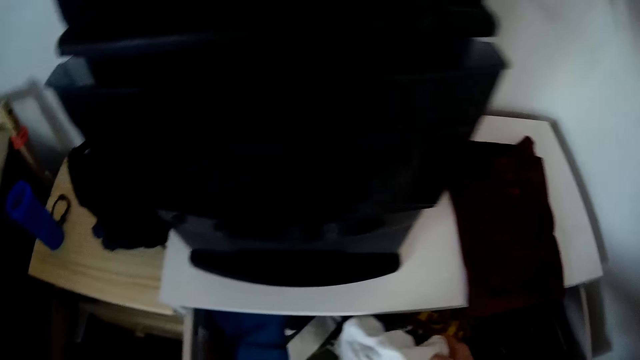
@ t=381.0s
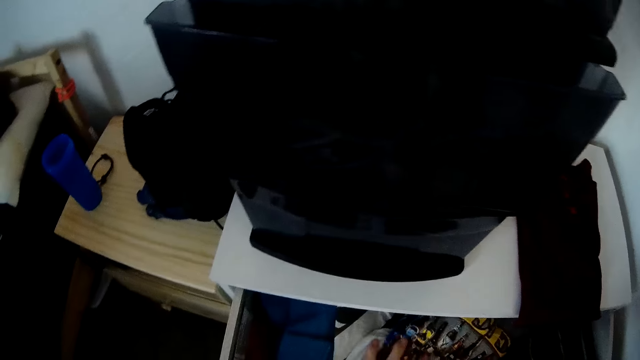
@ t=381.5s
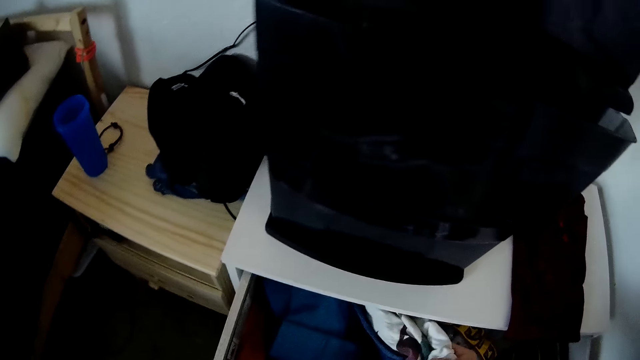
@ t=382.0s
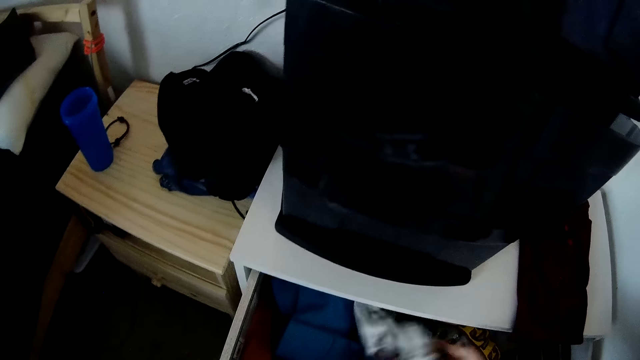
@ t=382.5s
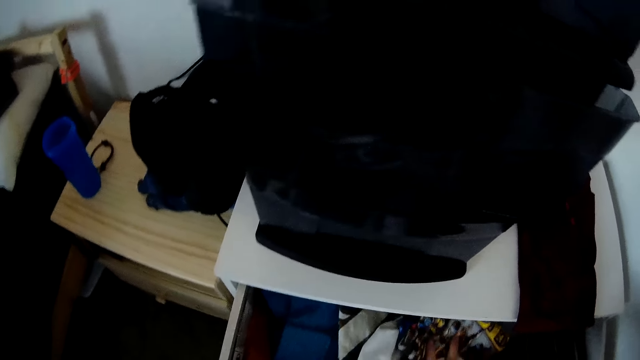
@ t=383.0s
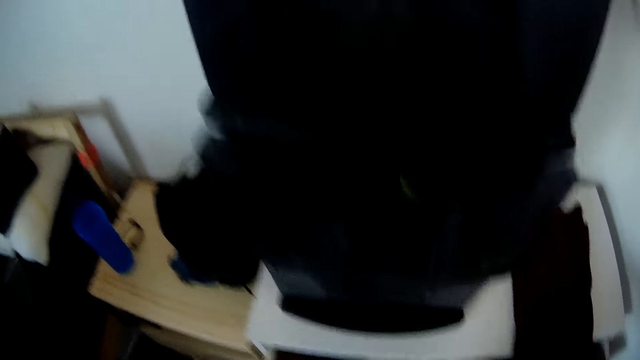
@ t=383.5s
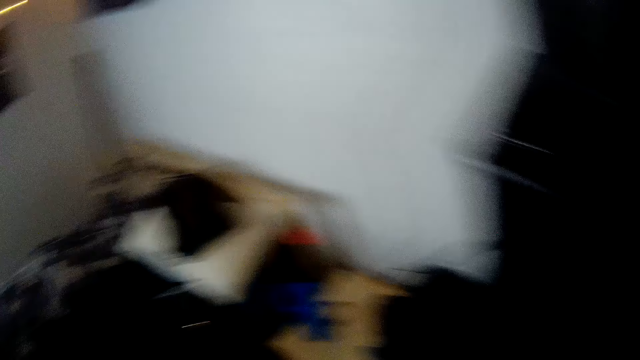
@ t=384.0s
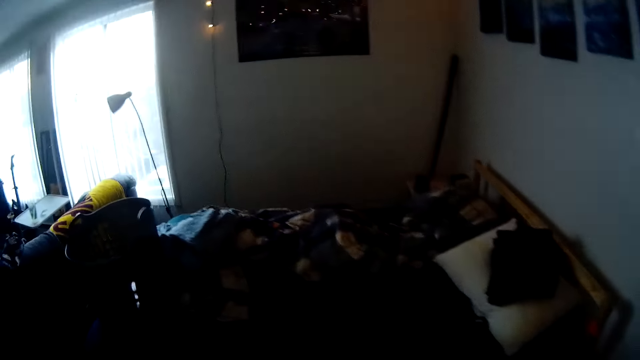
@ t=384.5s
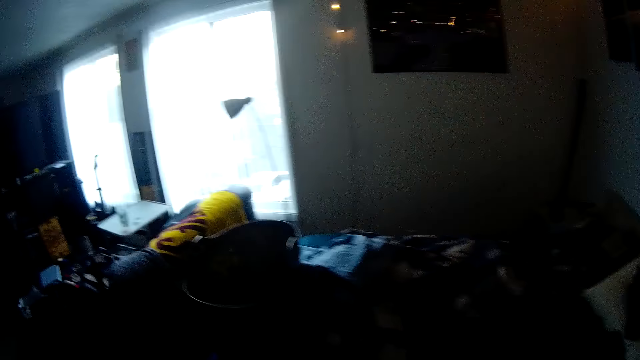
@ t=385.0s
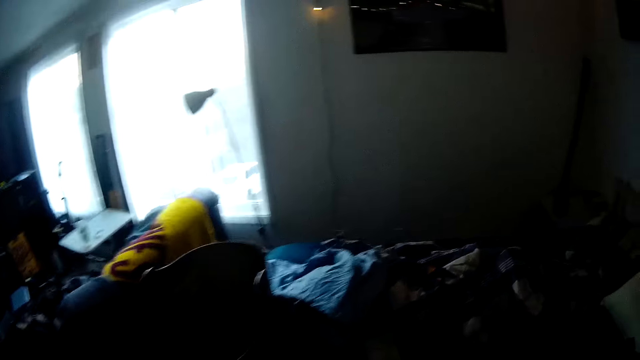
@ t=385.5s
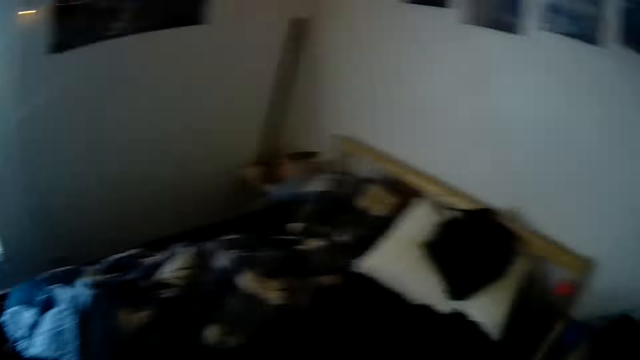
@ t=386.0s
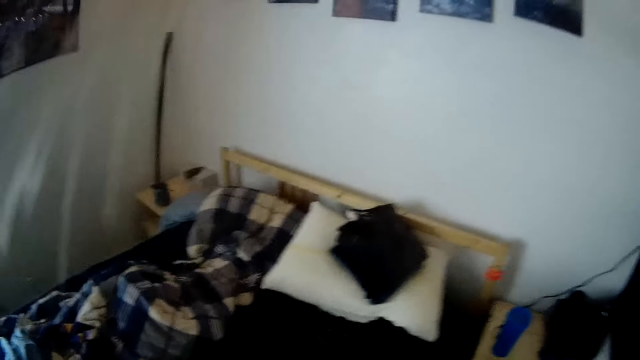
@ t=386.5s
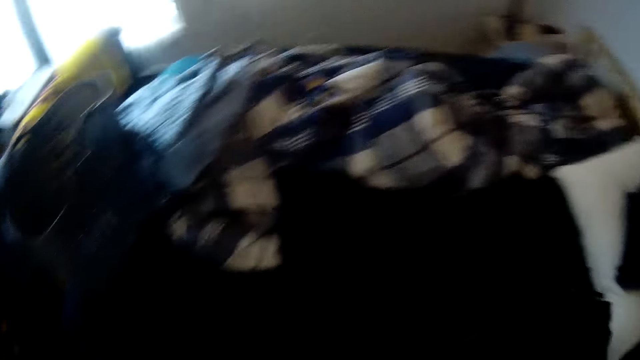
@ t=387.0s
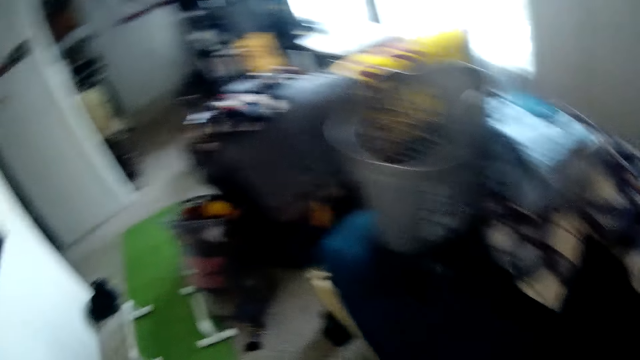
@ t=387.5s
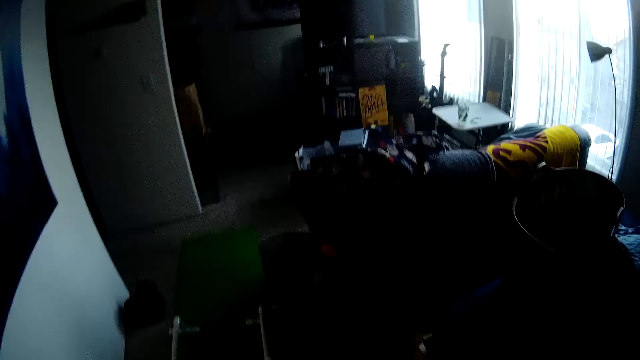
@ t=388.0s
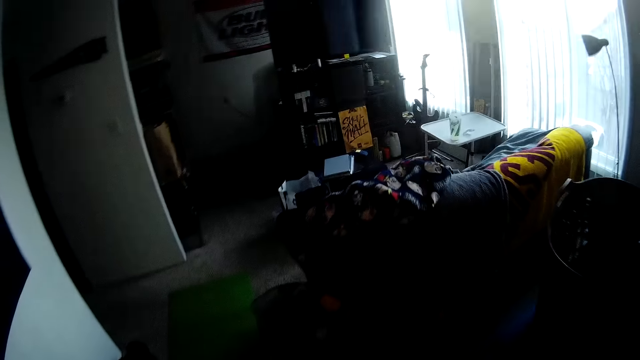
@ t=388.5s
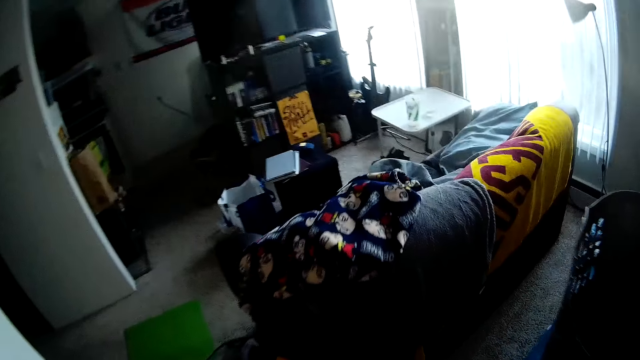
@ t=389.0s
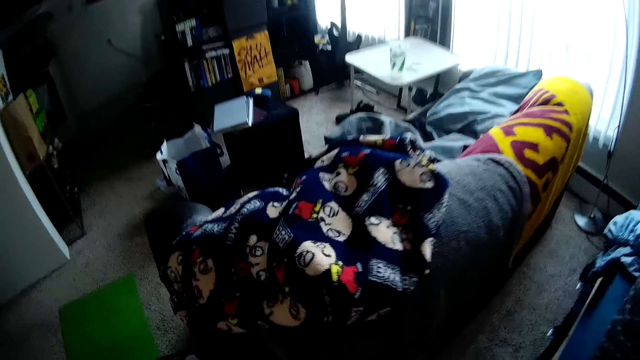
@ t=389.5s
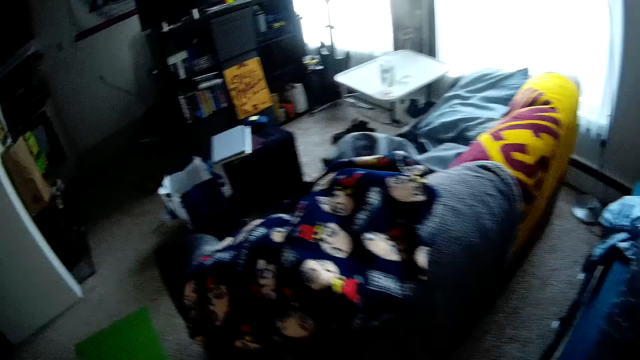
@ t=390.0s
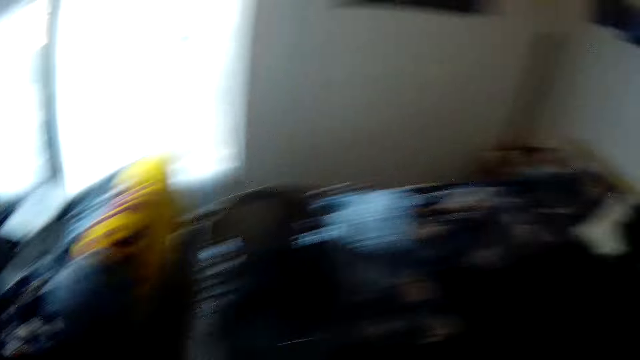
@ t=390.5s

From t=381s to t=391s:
The camera wearer sorts clothes in a drawer. They close the drawer with a hand. They walk around a room.

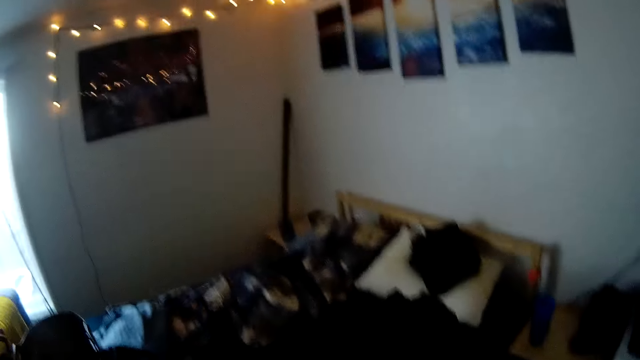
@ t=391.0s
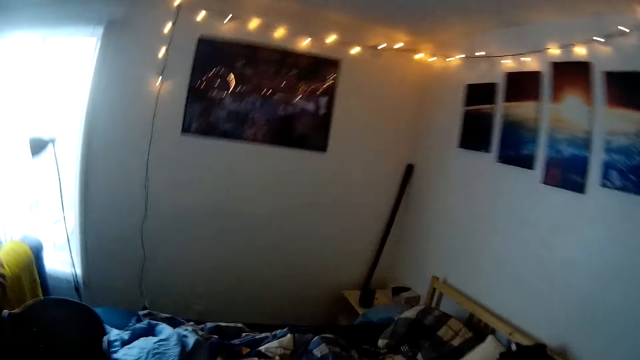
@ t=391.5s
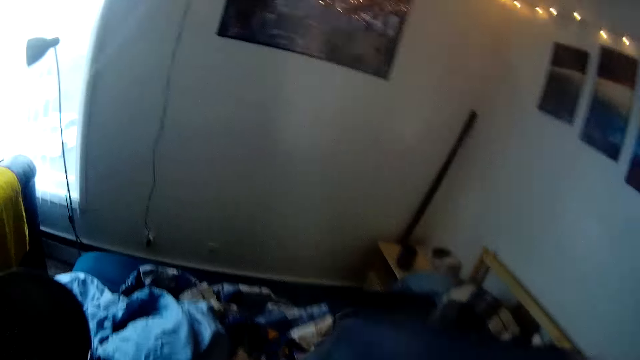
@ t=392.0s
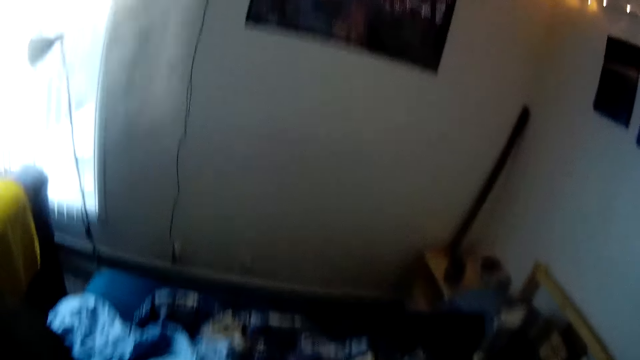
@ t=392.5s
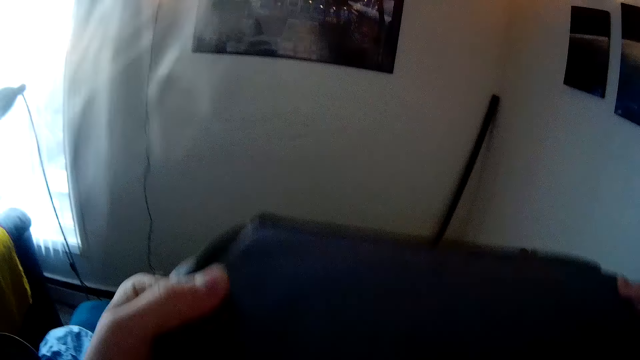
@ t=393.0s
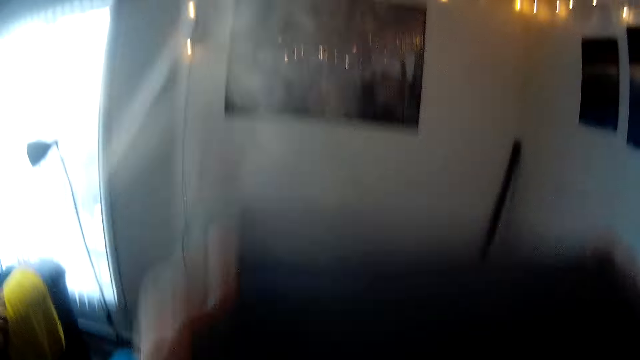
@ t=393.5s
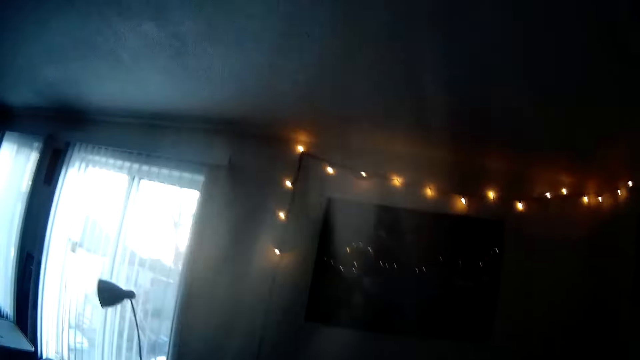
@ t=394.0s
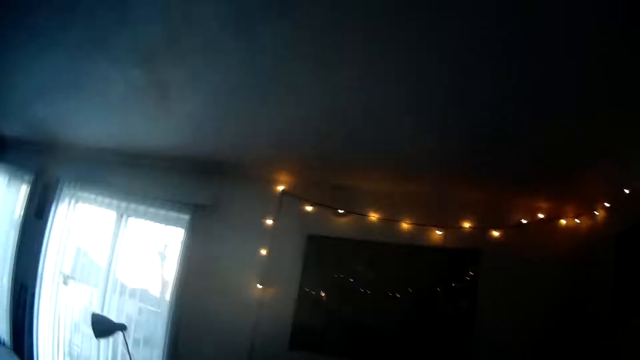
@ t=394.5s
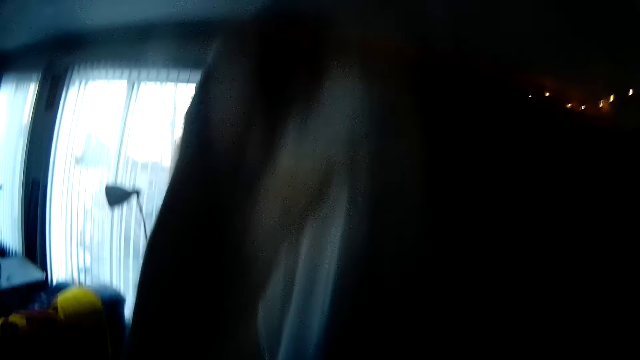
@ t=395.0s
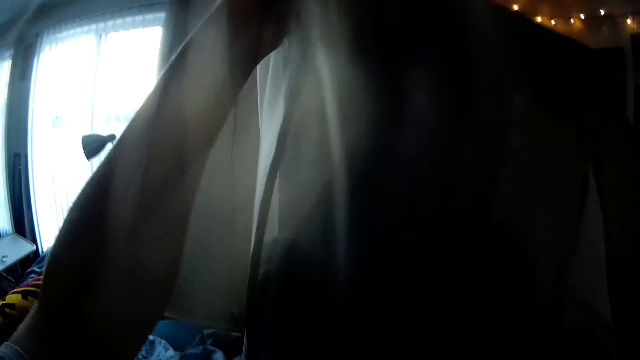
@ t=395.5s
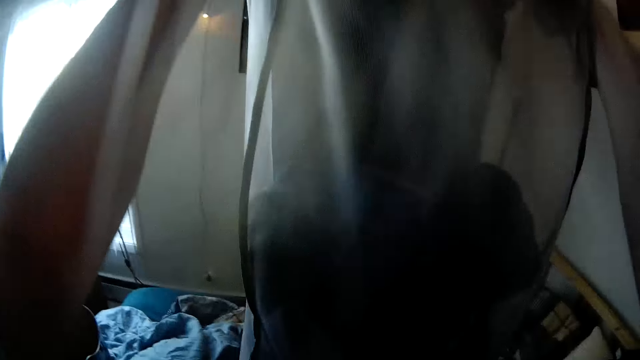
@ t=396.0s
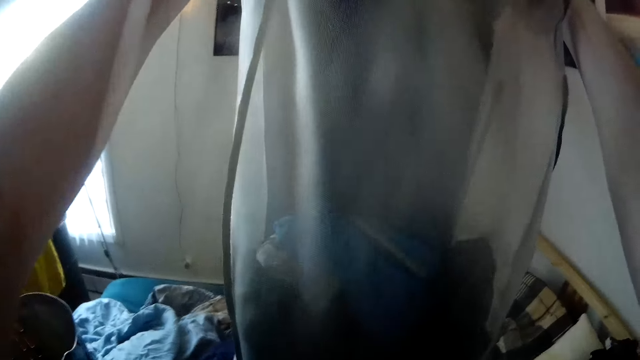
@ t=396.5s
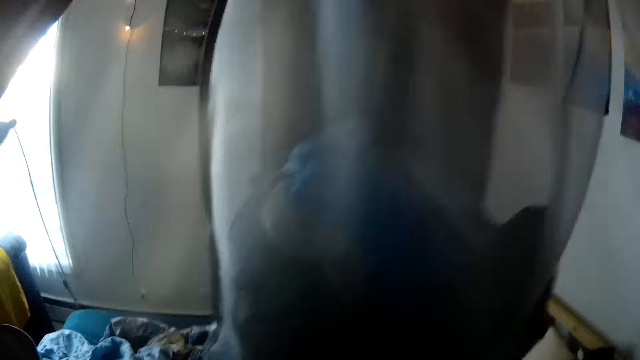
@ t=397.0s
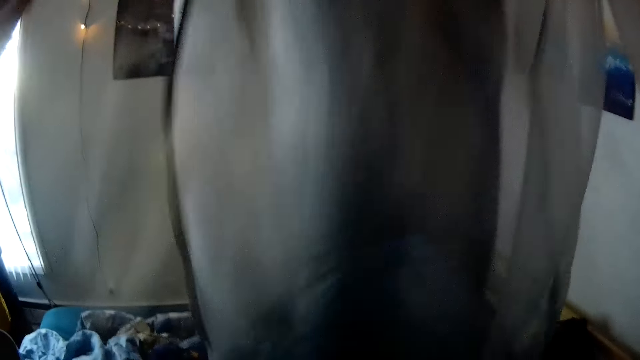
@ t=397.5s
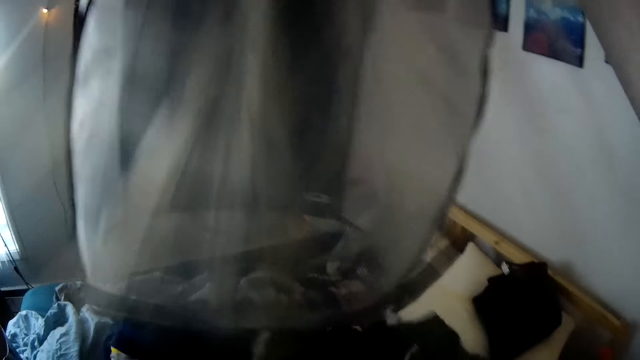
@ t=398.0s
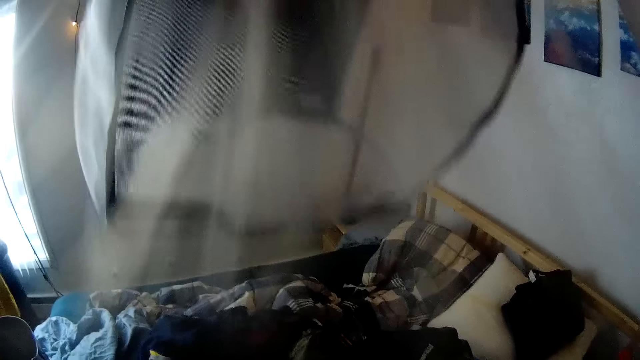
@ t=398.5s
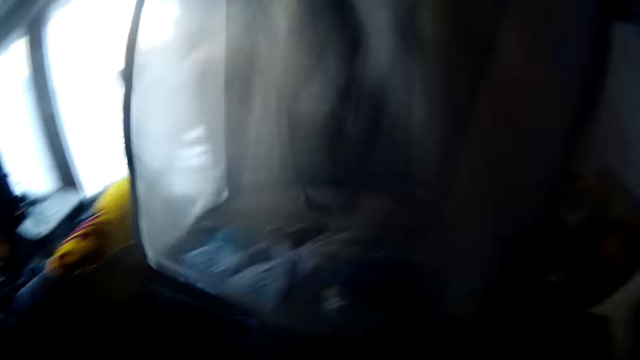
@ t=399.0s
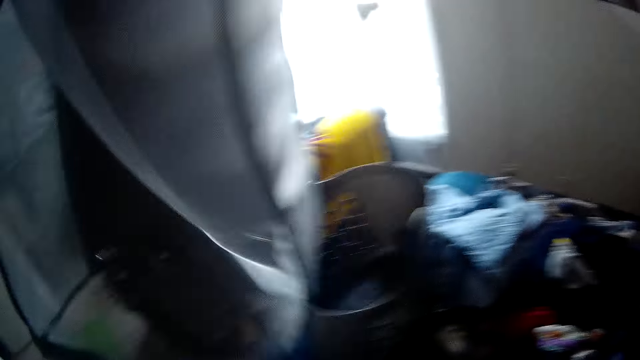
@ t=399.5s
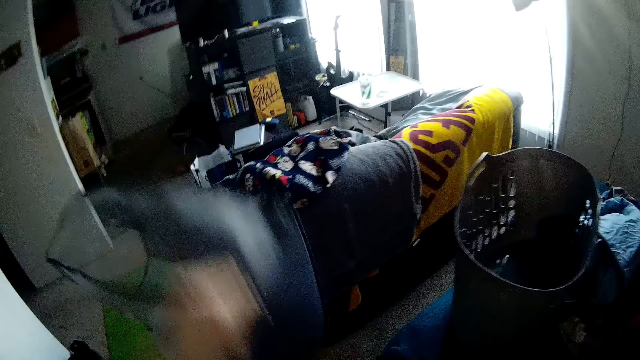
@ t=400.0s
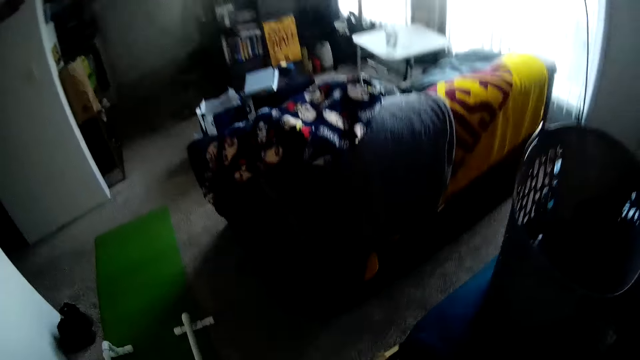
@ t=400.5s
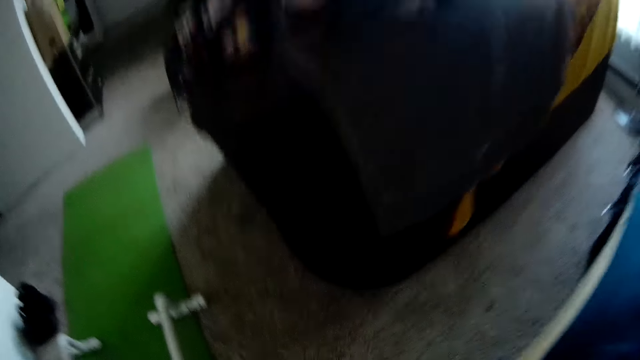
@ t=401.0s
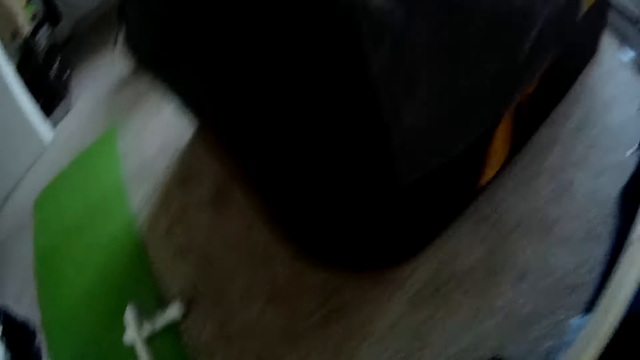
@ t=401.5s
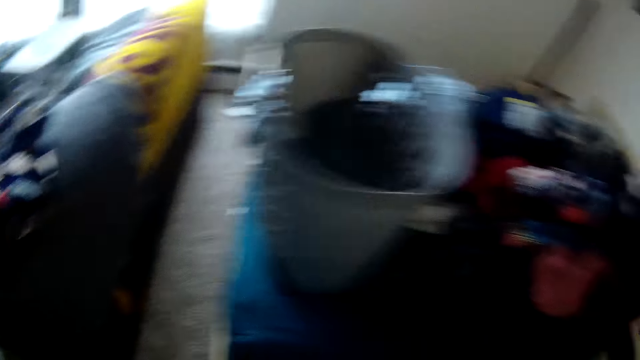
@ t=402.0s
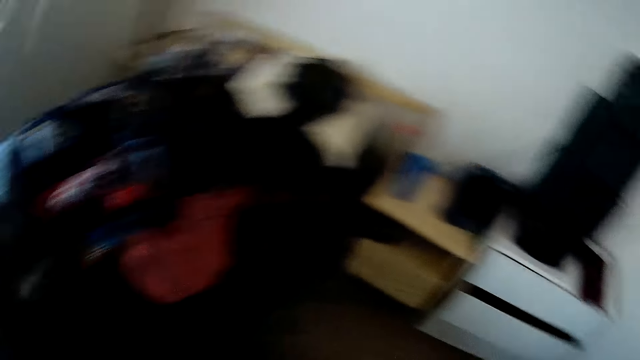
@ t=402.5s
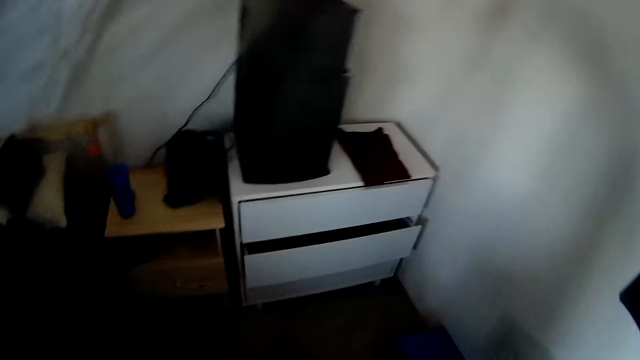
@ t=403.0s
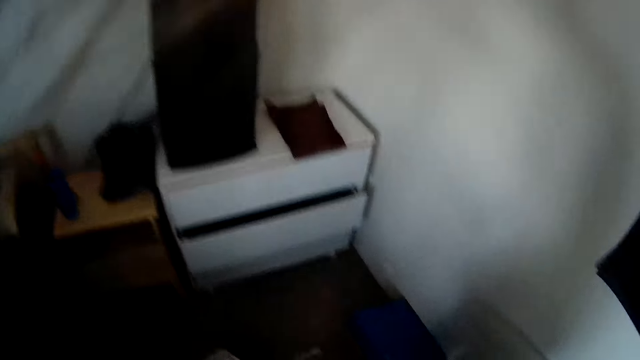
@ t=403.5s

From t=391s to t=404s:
The camera wearer holds a laundry bag with both hands. He folds clothes on a bed. He pours the clothes in the laundry bag in both hands on the bed. He drops the laundry bag on the floor with his left hand. He puts down clothes on the floor. He walks around a room.
